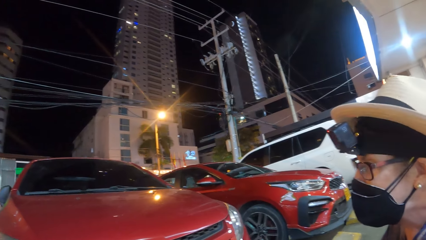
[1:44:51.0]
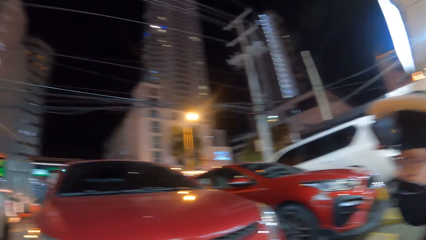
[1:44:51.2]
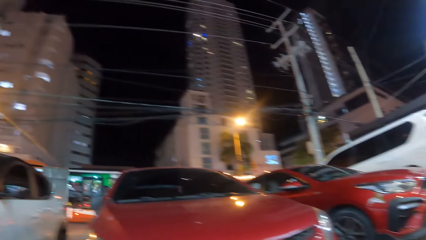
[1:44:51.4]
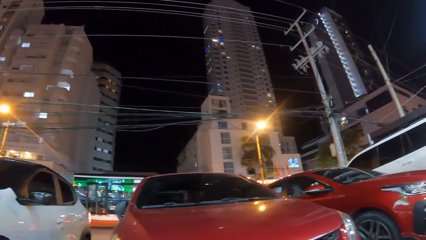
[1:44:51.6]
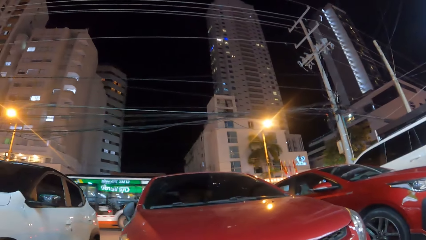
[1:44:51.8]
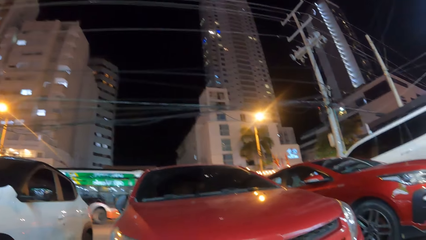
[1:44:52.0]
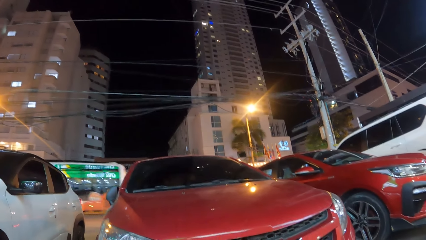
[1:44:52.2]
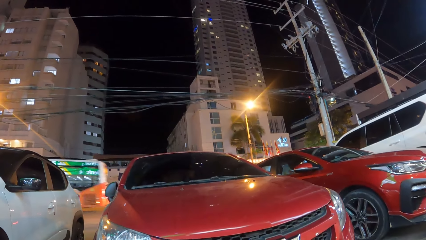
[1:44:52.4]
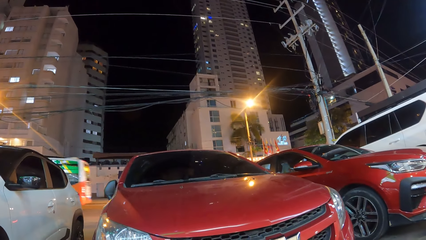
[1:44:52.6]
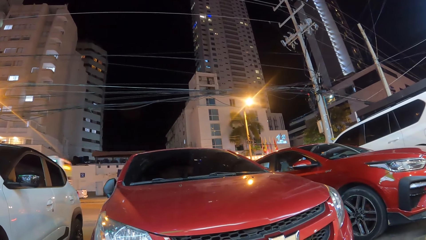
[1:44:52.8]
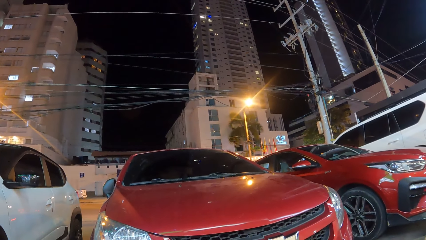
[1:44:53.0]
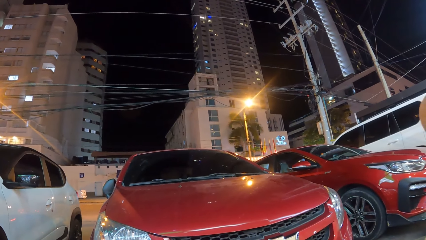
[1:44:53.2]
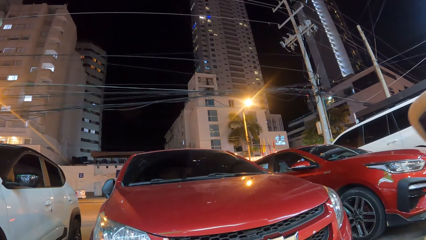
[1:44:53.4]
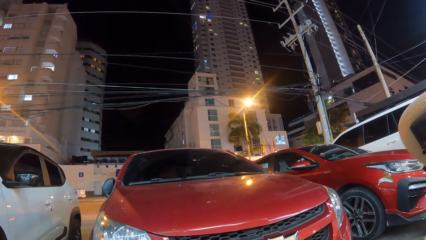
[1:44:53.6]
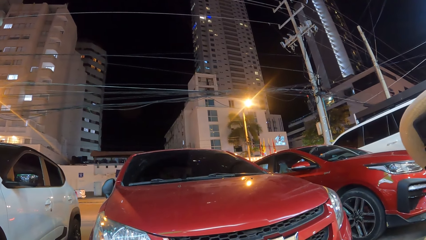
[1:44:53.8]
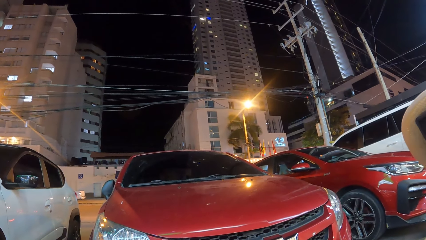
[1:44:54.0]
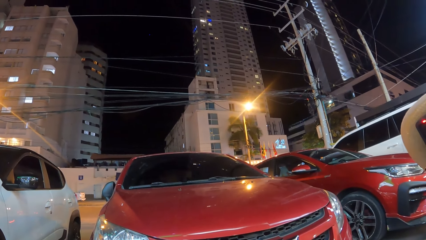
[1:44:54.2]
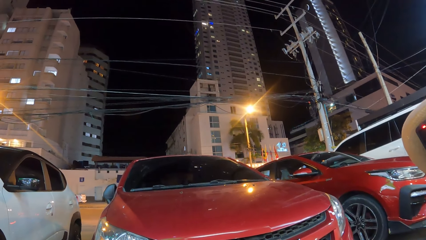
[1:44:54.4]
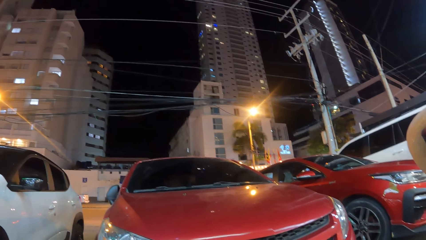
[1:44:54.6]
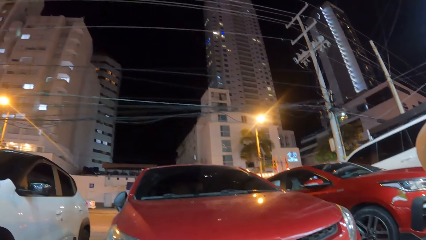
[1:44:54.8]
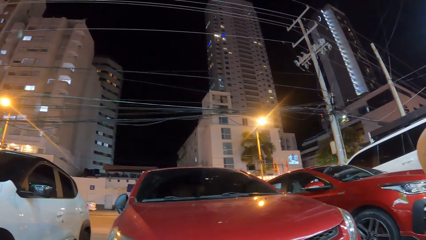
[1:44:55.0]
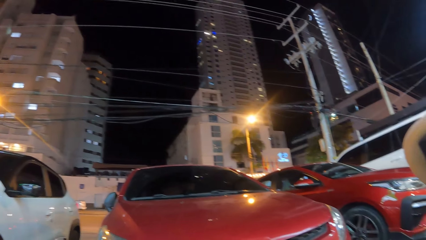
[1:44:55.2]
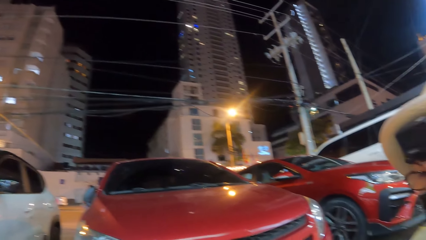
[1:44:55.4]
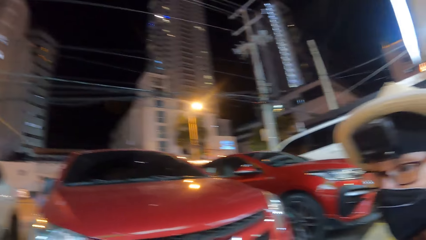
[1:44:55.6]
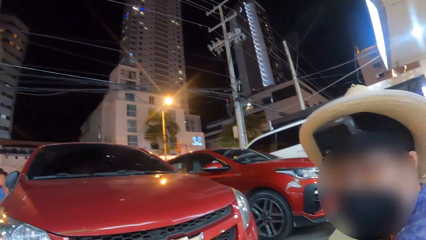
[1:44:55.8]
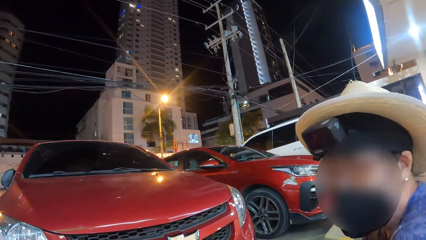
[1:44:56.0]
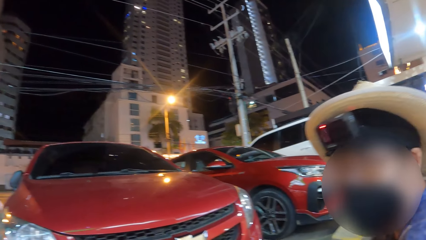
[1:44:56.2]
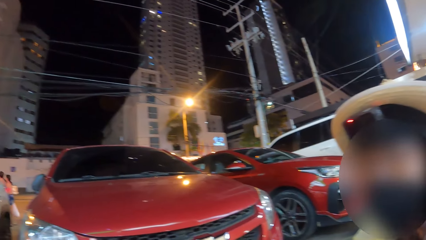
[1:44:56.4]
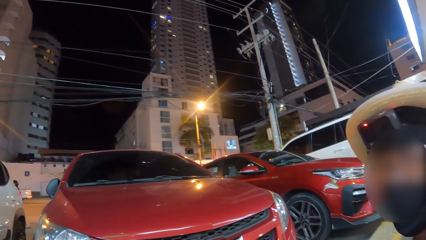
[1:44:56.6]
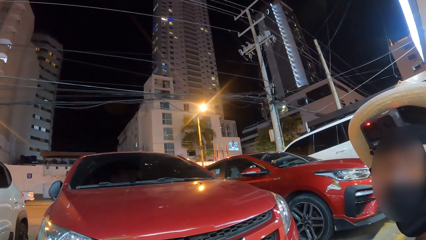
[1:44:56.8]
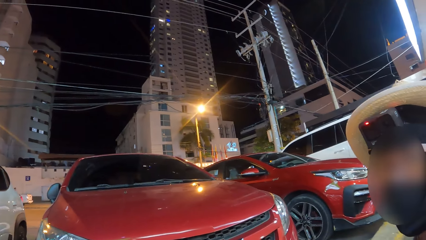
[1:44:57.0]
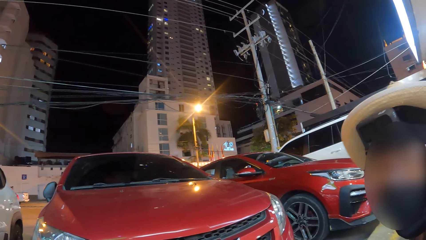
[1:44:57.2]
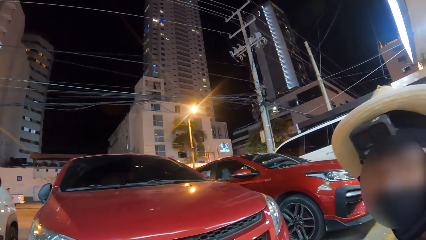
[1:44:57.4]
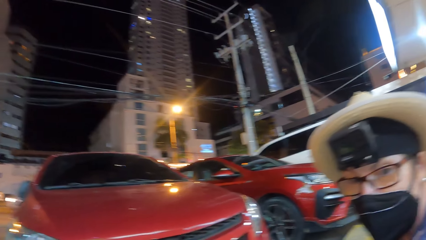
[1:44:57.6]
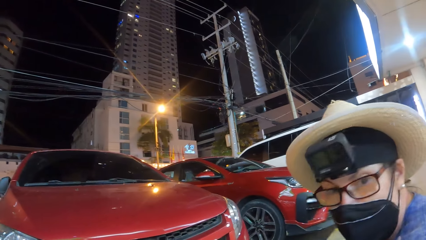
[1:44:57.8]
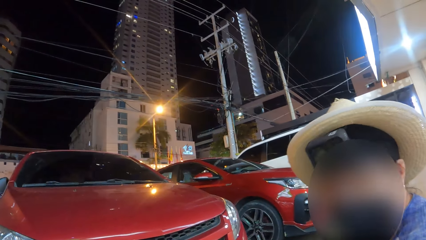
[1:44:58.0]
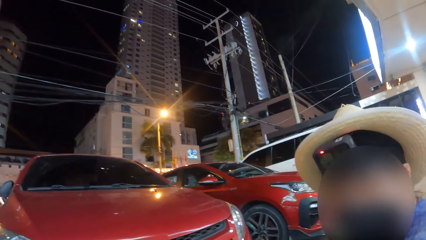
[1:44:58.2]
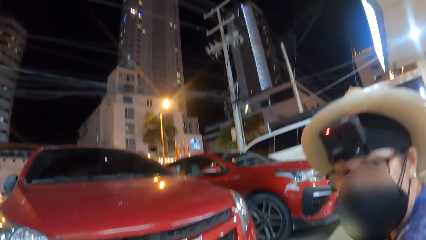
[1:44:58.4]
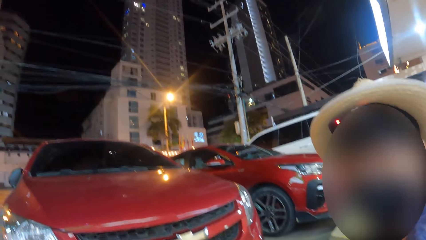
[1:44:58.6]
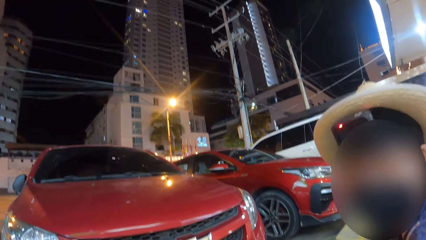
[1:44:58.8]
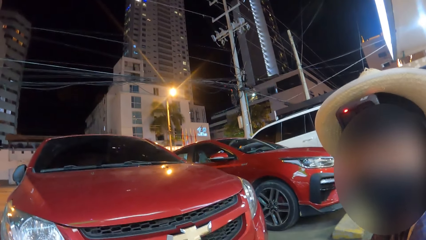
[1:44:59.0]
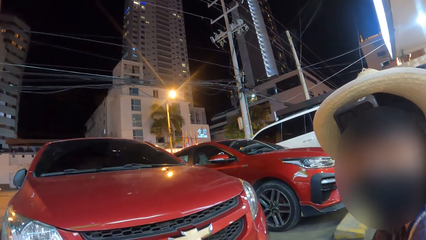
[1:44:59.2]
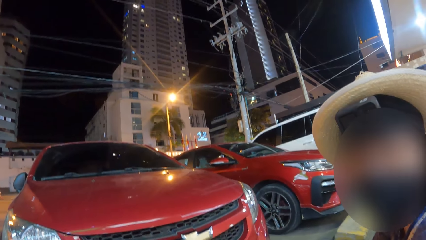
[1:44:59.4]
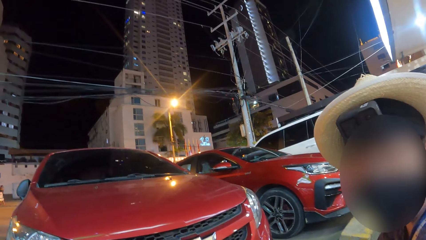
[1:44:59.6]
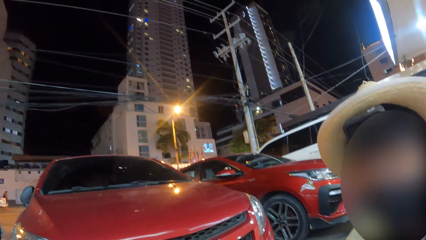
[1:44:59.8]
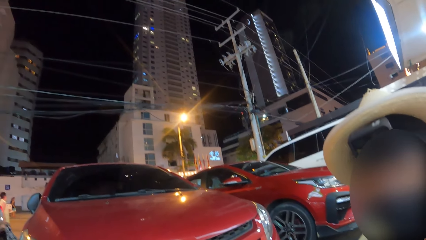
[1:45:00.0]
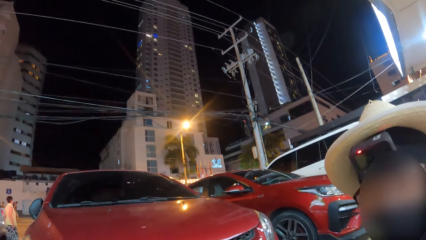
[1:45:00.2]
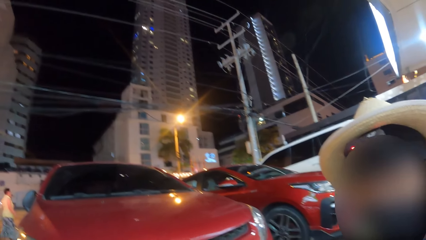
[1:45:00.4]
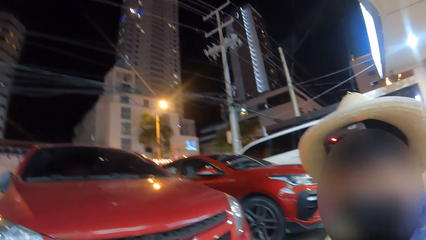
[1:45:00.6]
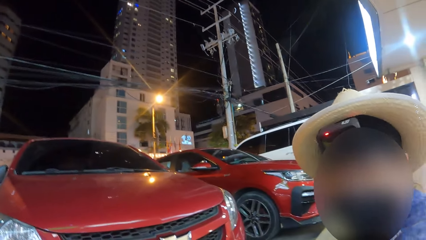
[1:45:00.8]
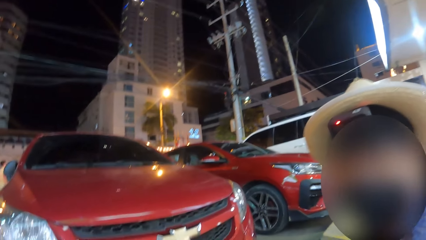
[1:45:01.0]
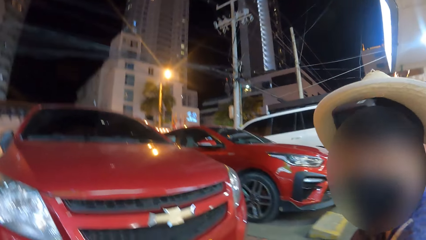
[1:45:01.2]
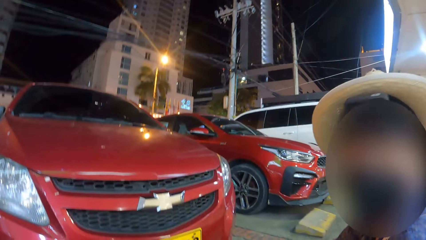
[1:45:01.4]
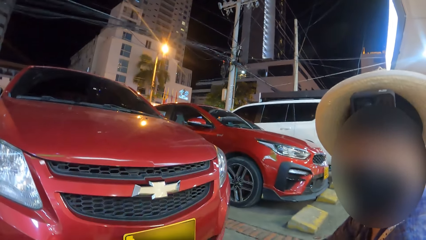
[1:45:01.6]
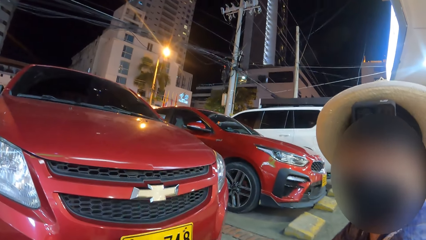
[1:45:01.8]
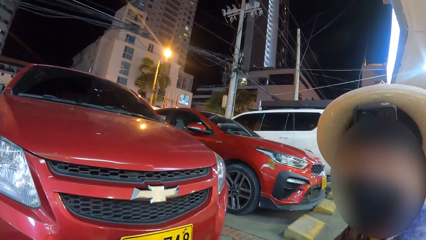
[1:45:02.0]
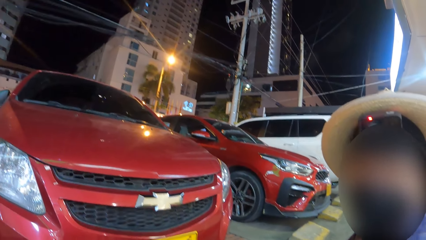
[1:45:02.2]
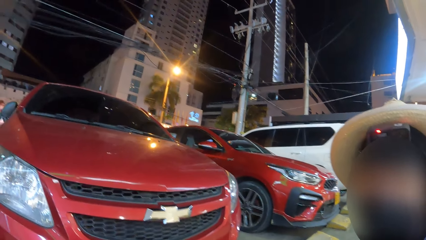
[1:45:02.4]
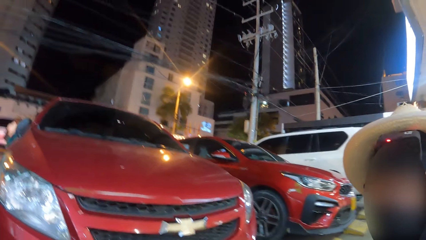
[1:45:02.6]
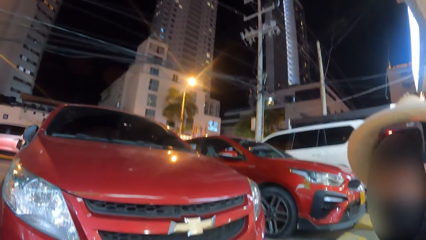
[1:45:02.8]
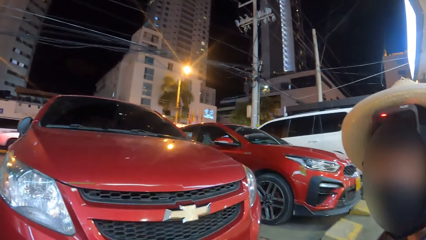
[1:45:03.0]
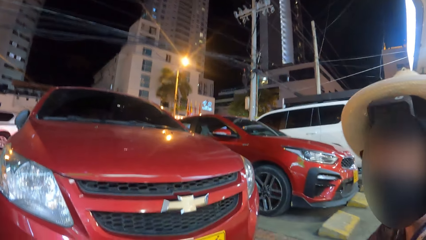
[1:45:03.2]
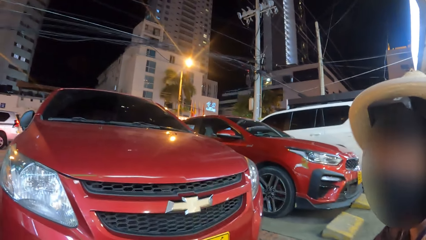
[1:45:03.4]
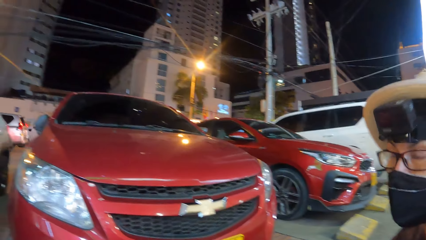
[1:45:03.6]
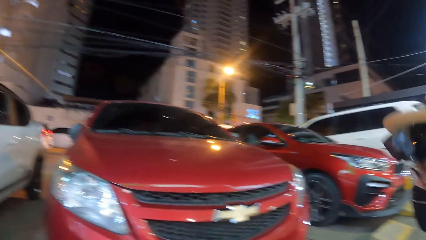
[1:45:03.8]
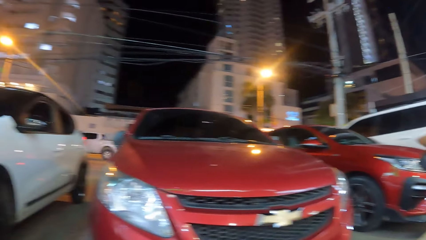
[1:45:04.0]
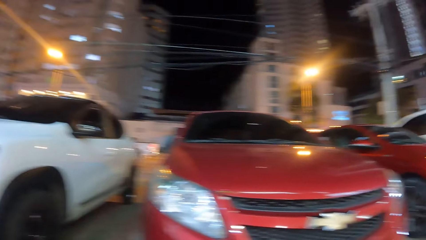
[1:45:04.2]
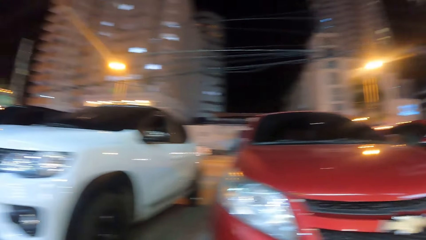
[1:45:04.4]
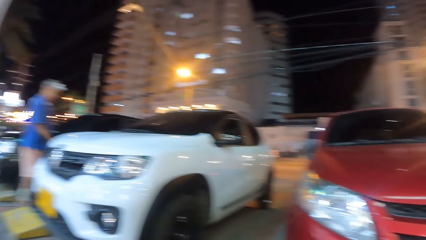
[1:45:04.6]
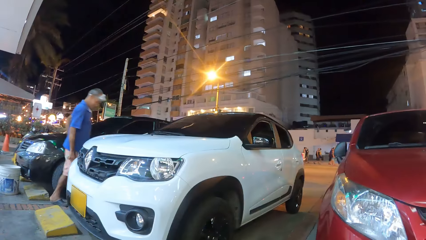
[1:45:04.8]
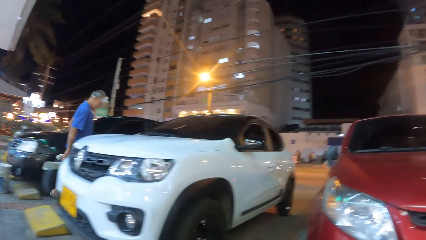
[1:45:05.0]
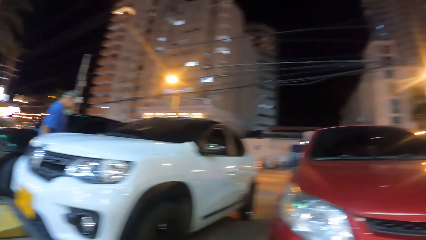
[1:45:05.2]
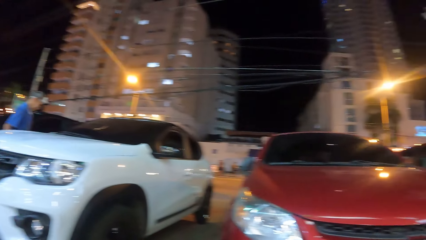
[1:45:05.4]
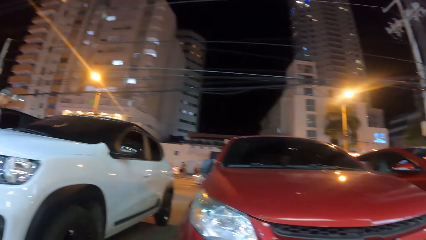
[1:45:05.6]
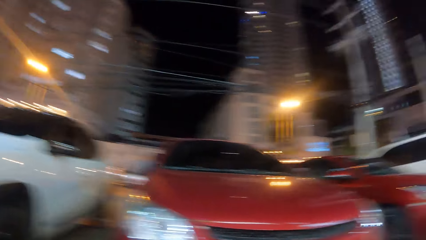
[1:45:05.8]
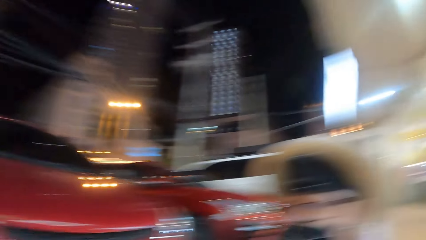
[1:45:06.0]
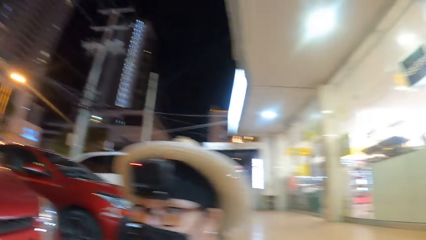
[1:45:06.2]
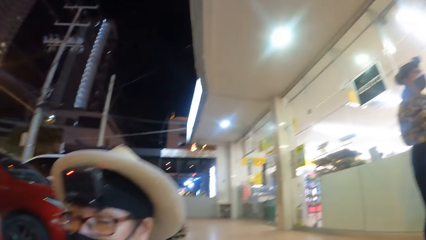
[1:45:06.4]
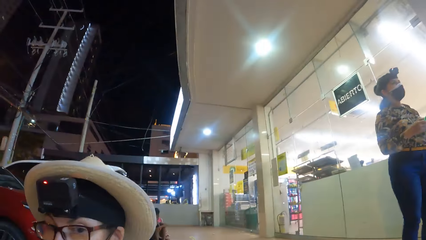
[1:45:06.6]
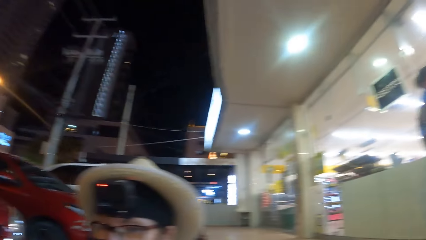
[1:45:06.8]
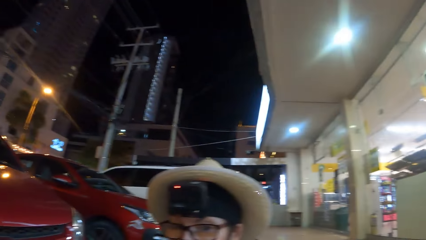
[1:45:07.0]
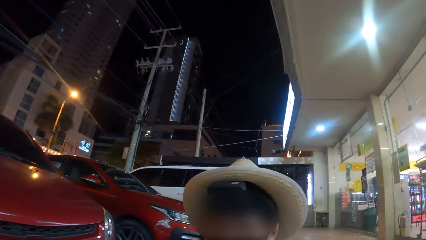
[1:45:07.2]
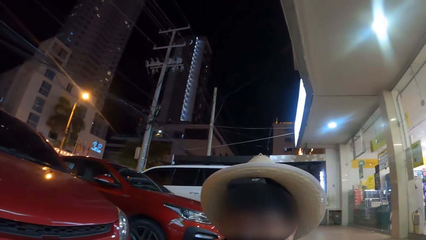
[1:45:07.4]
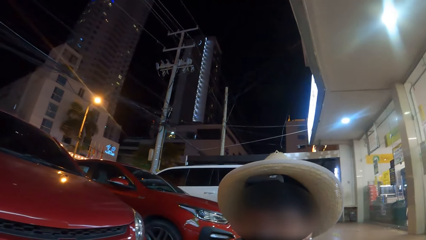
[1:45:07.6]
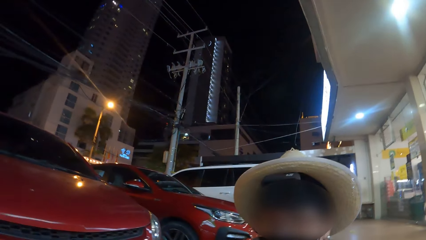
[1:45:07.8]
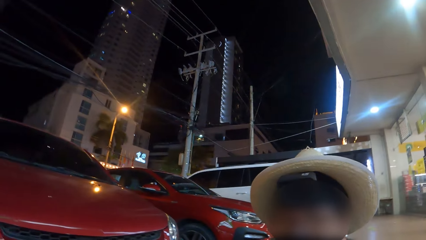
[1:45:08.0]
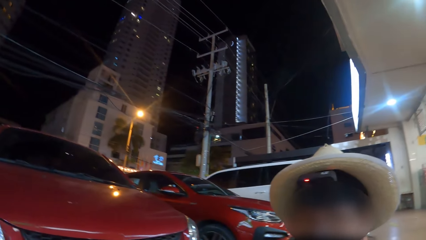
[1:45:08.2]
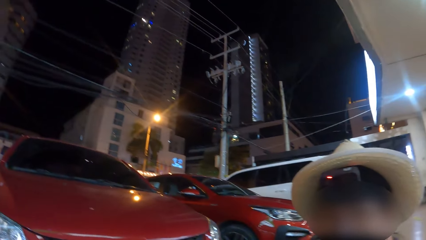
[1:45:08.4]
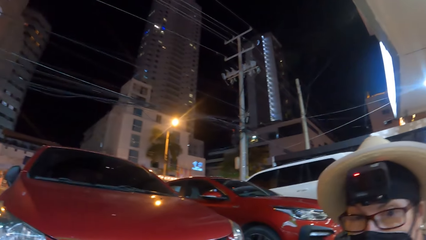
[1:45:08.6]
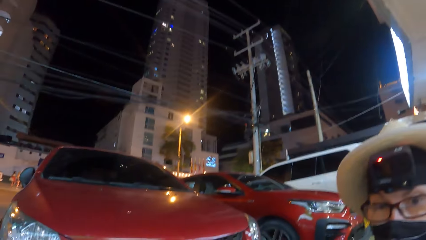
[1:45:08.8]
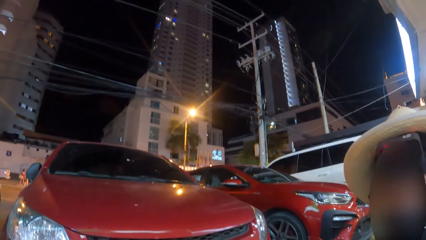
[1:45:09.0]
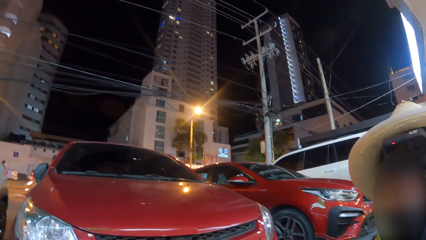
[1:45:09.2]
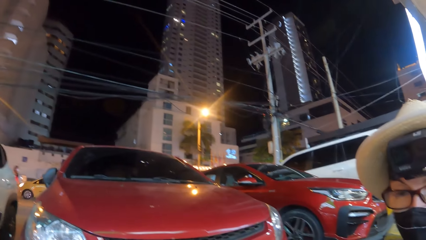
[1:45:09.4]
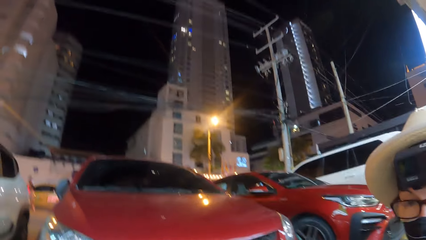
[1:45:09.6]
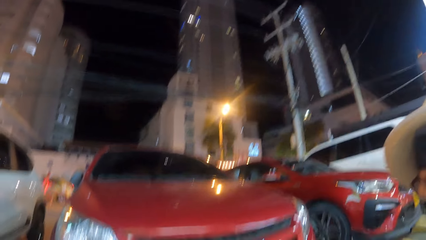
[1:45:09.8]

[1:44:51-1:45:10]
A person looks around a city. The camera wearer looks around the city. They look at the person. The person nods to the camera wearer. The camera wearer looks around the city. Another person walks to a car. The camera wearer looks around the city.
